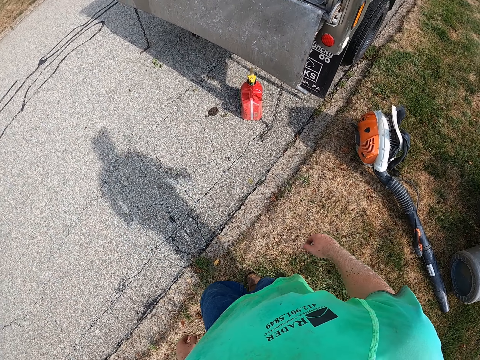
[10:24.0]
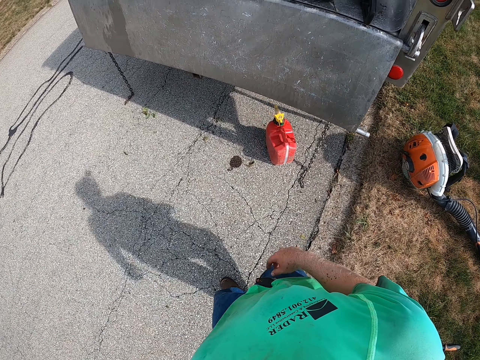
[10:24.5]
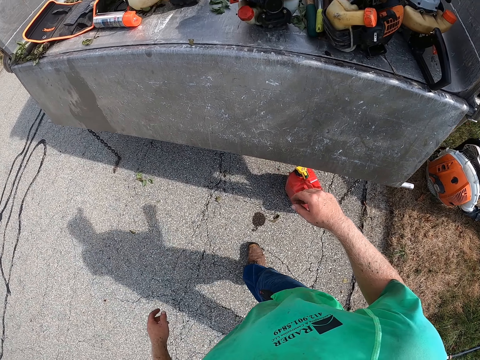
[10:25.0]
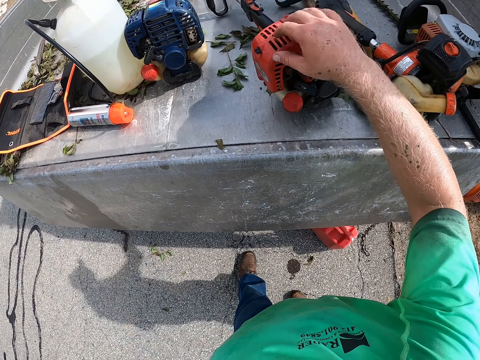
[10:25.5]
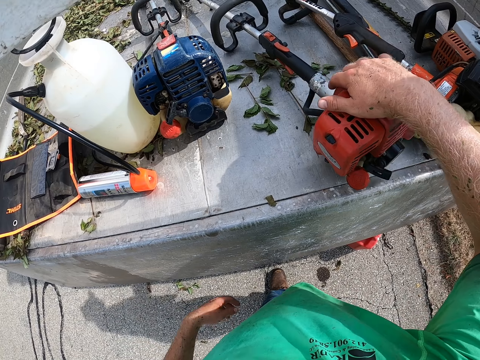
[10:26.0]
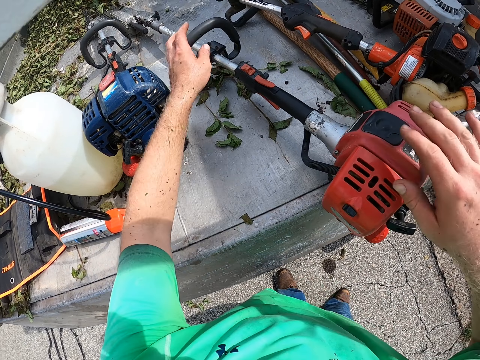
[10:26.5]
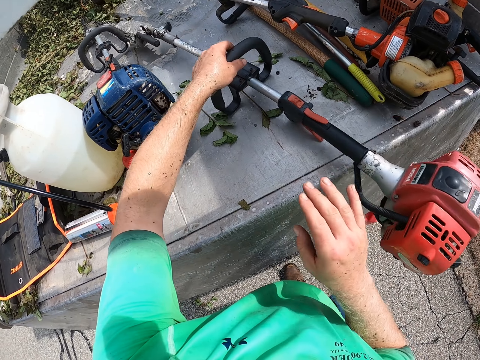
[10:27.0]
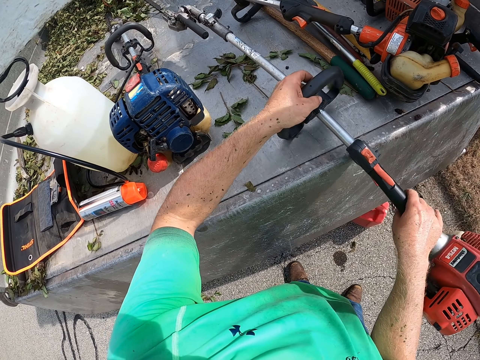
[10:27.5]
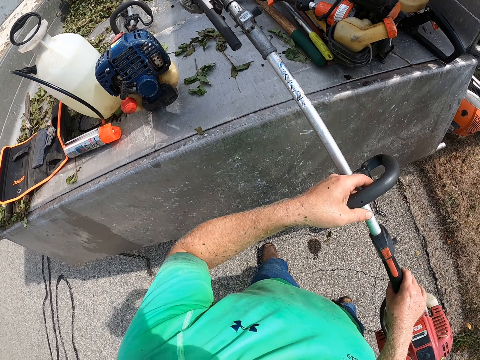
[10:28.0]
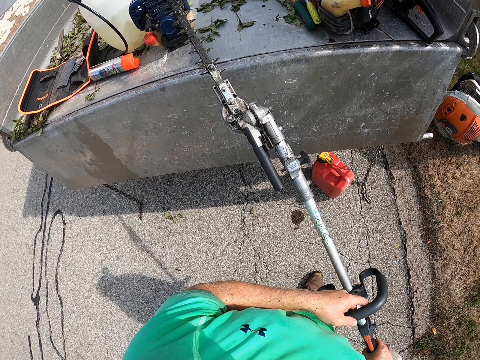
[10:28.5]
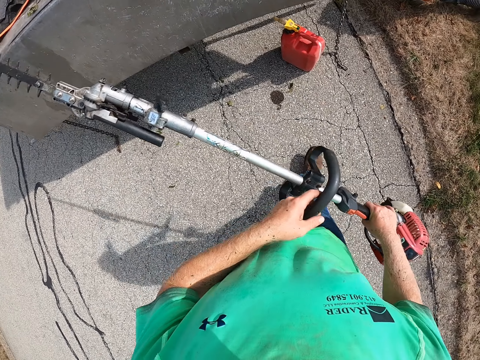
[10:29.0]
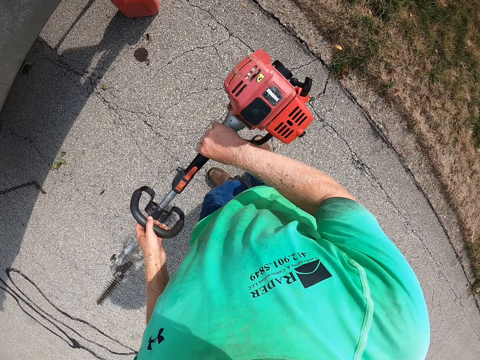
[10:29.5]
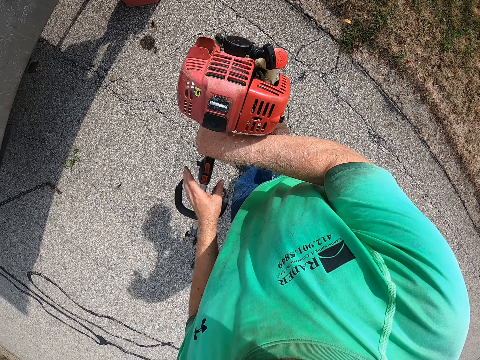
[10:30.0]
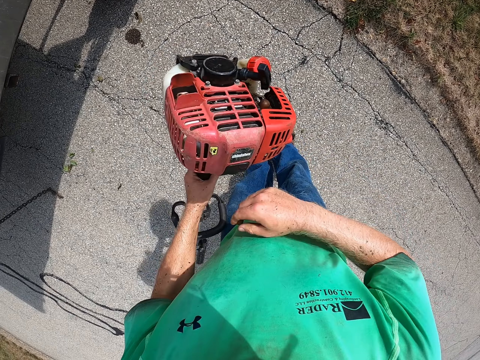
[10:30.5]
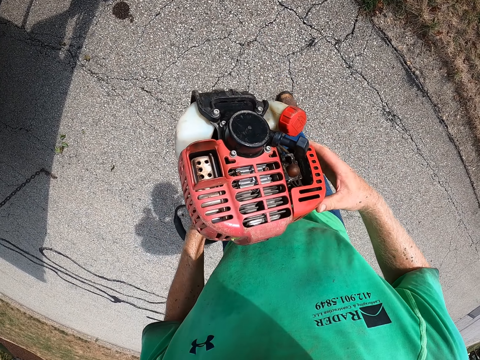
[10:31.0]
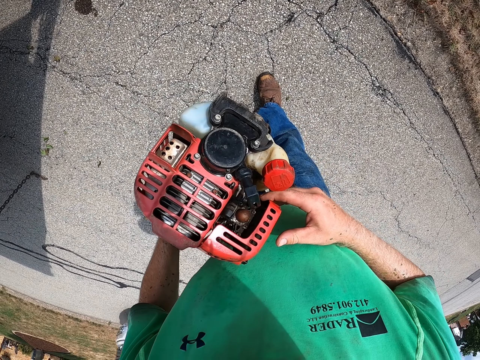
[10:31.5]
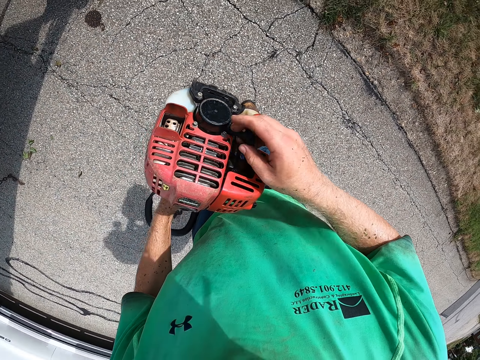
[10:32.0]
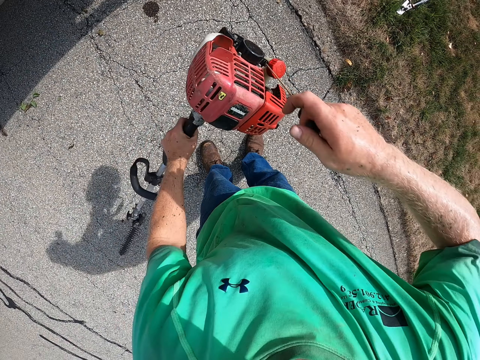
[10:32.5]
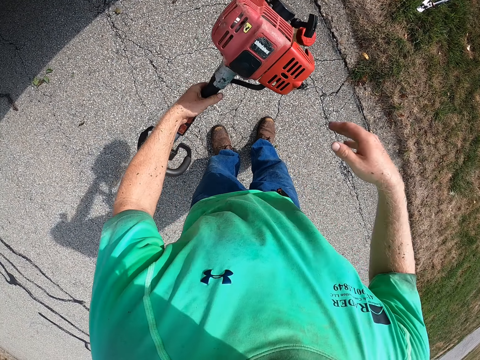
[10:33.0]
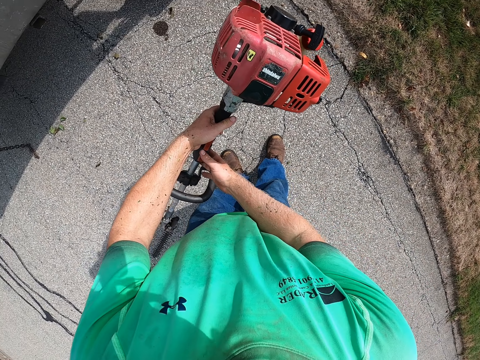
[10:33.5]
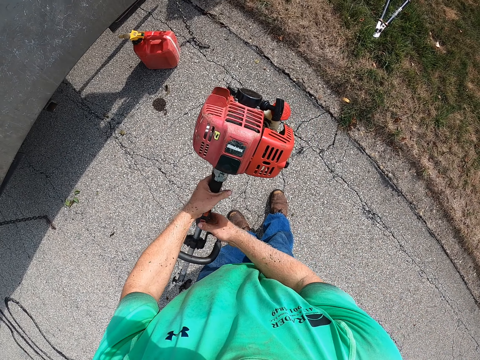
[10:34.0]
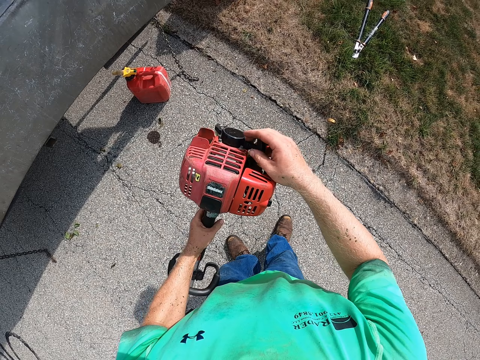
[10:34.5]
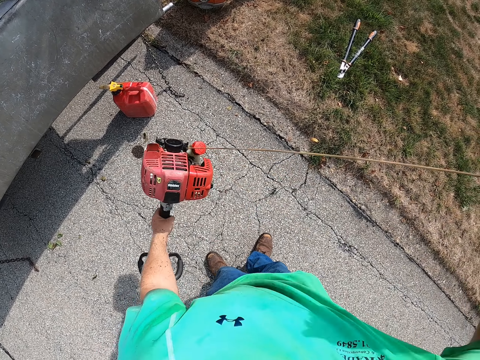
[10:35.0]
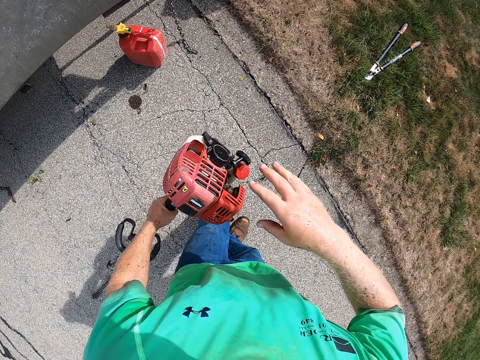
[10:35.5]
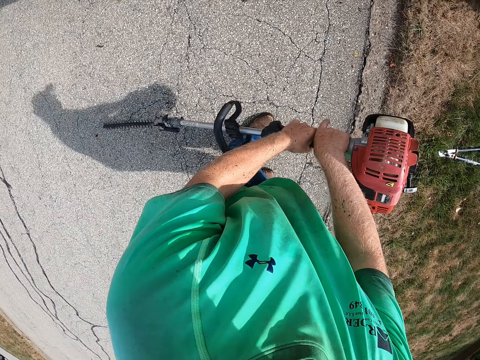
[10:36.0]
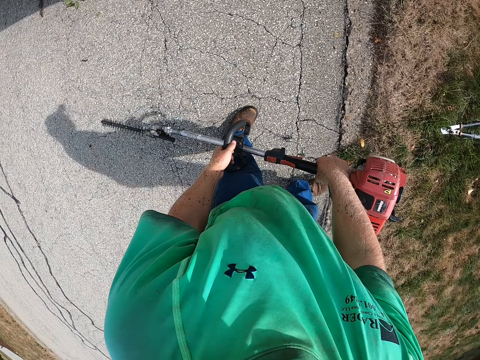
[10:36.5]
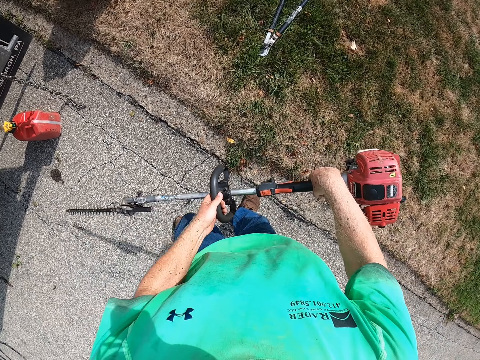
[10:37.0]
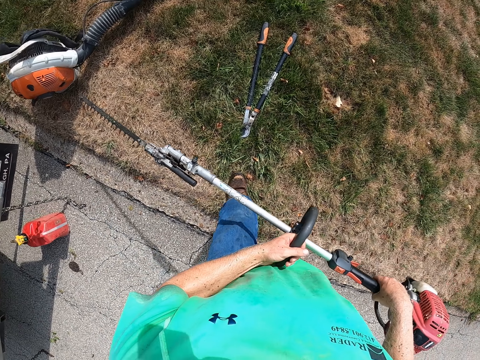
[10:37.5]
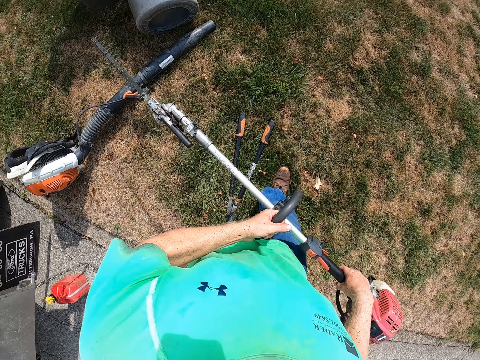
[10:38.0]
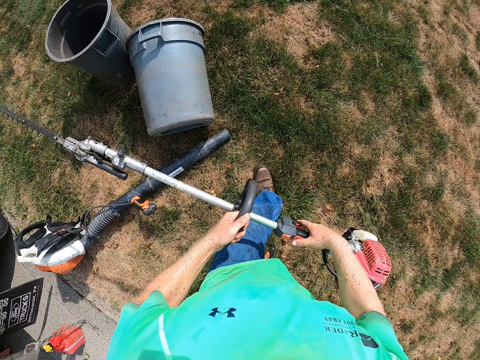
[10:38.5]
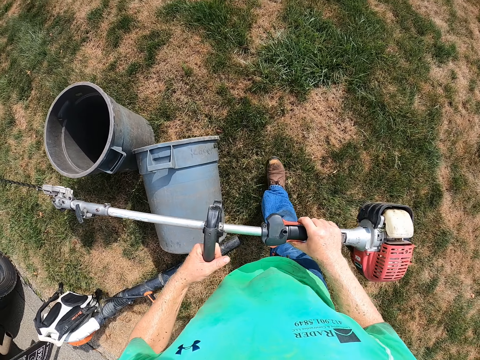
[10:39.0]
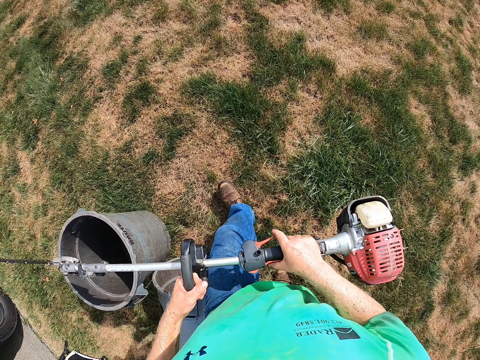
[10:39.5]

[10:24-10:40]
The camera wearer pulls a grass cutter or hedge trimmer on the truck with his right hand. He picks up the hedge trimmer. He pulls the grass cutter on the truck with his left hand. He lifts the grass cutter from the truck with both hands. He holds the grass cutter with his right hand. He holds the grass cutter with his left hand. He touches the grass cutter in his left hand with his right hand. He looks at the hedge trimmer. He pulls the recoil cord of the grass cutter in his left hand with his right hand. He starts the hedge trimmer. He holds the grass cutter with both hands. He pulls the recoil cord of the grass cutter in his left hand with his right hand. He holds the grass cutter with both hands. He lifts the hedge trimmer. He holds the grass cutter with his right hand. He holds the grass cutter with both hands. He walks.

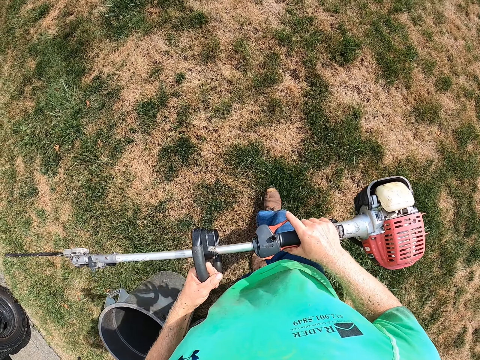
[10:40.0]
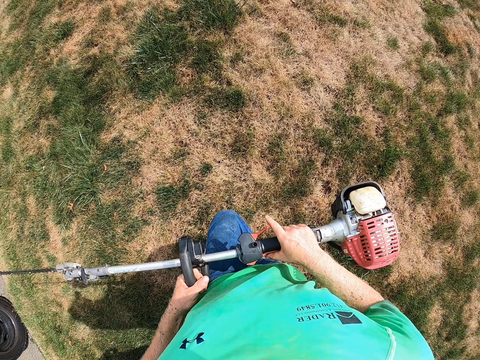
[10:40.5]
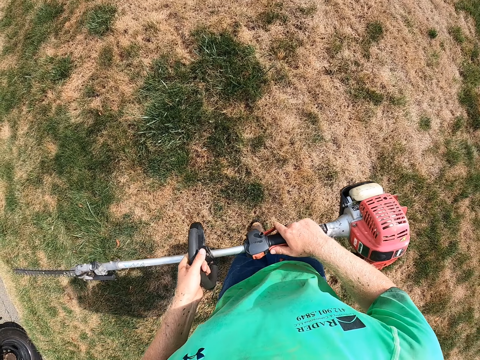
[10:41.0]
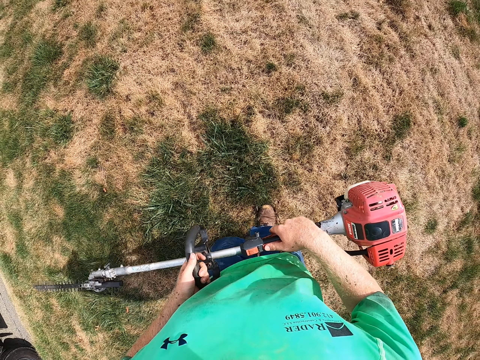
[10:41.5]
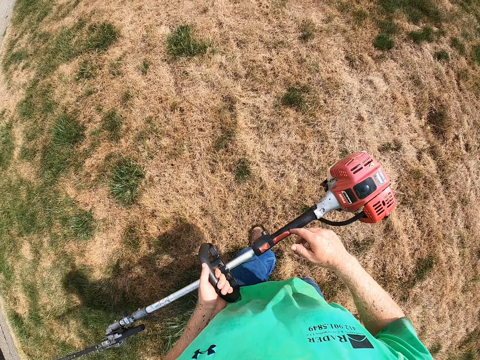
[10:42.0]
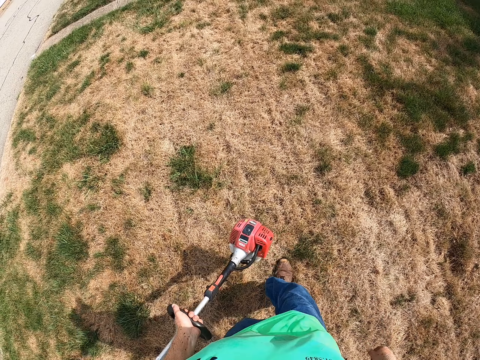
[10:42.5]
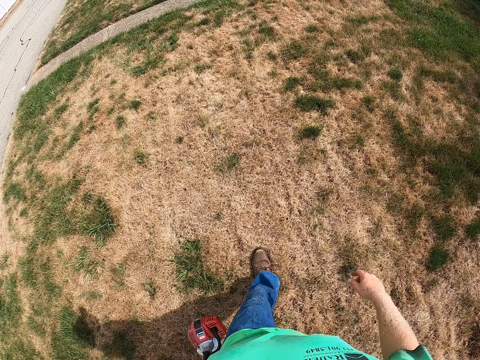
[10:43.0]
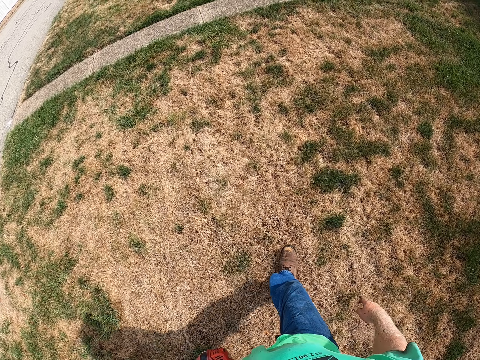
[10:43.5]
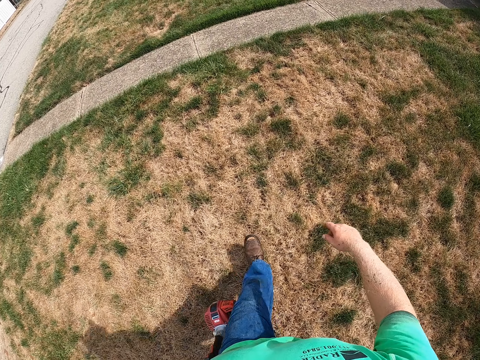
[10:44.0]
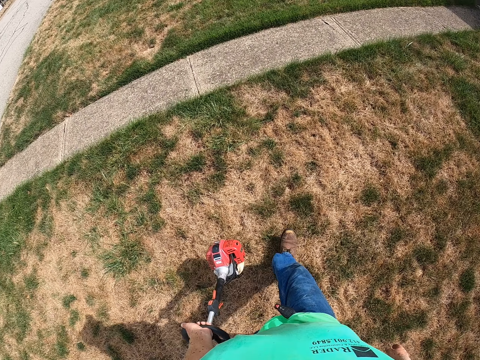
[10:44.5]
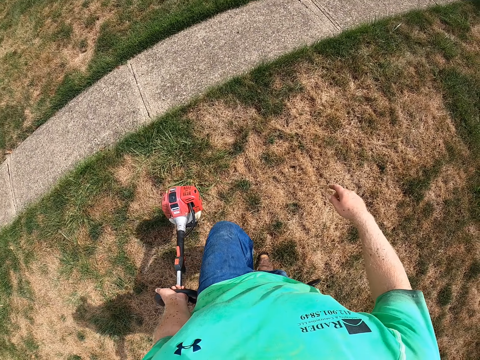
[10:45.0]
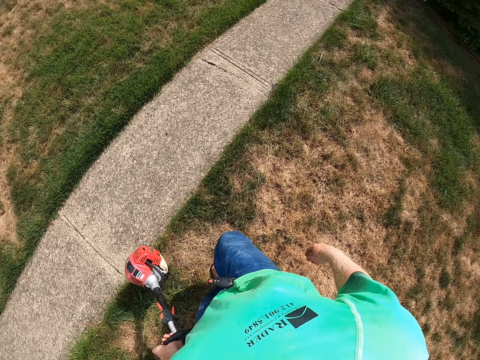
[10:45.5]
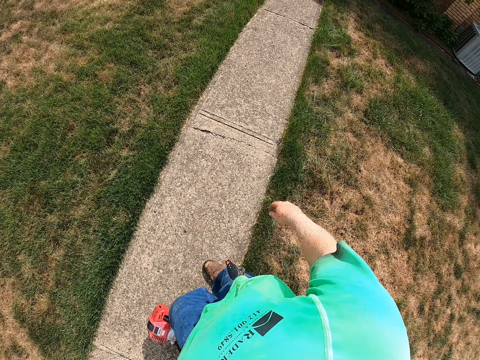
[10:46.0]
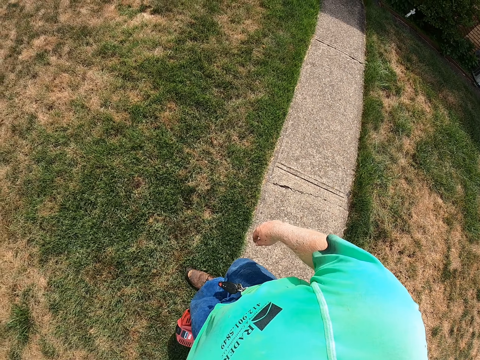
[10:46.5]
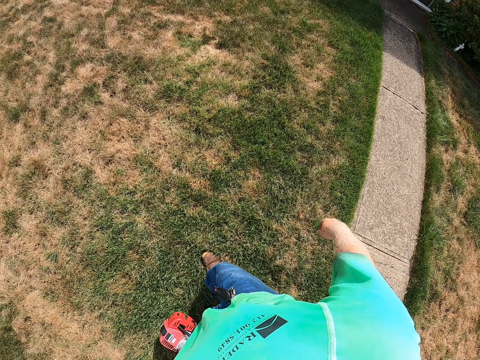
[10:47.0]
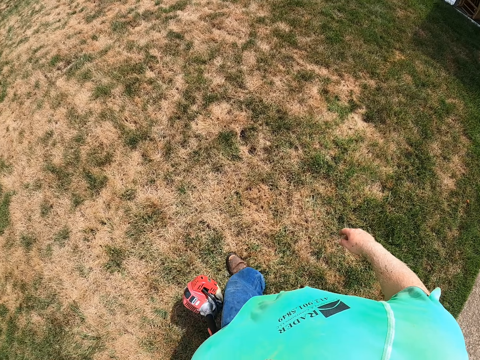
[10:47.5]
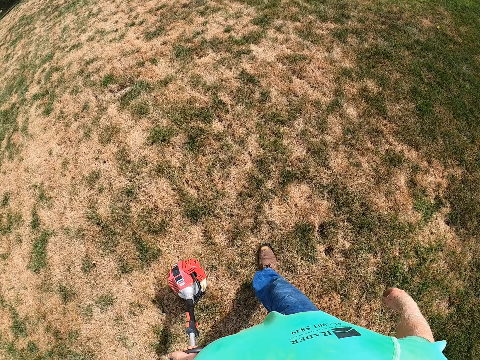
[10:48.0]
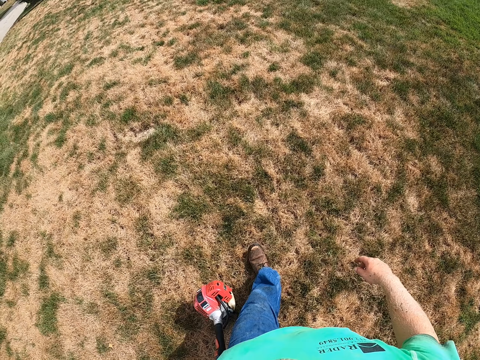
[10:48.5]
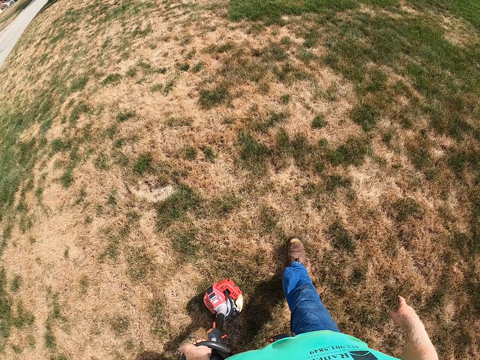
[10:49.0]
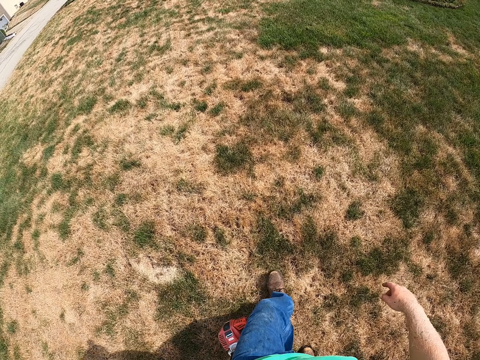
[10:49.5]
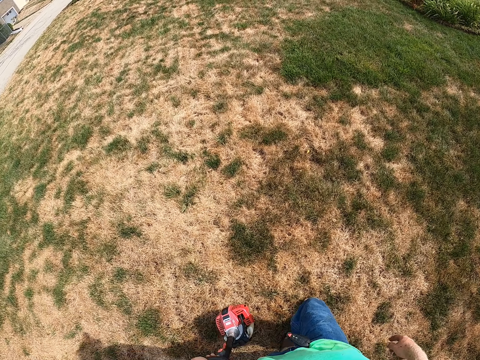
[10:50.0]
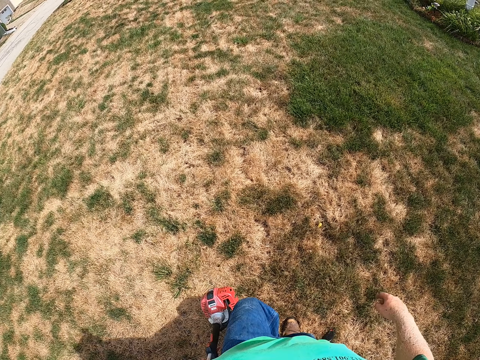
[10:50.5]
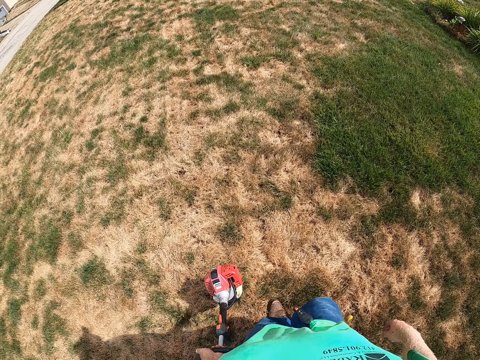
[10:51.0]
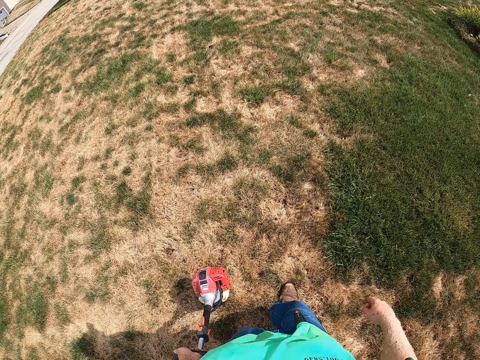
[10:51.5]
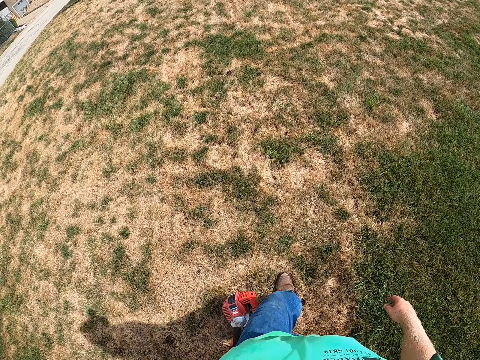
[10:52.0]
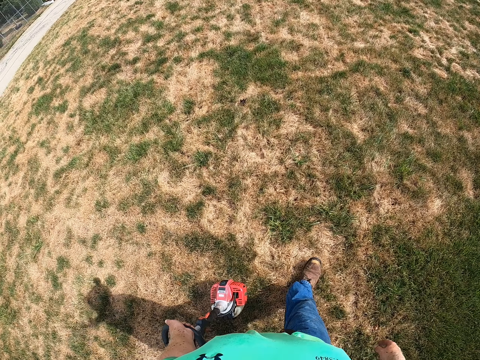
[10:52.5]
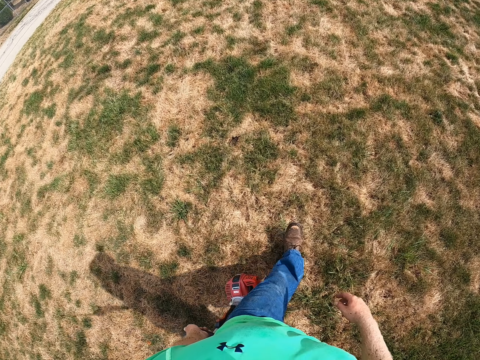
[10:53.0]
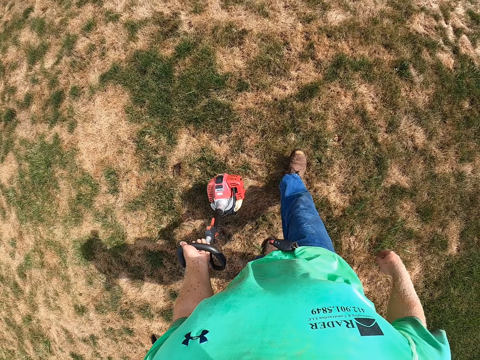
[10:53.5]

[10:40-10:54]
The camera wearer holds the grass cutter with his left hand.
